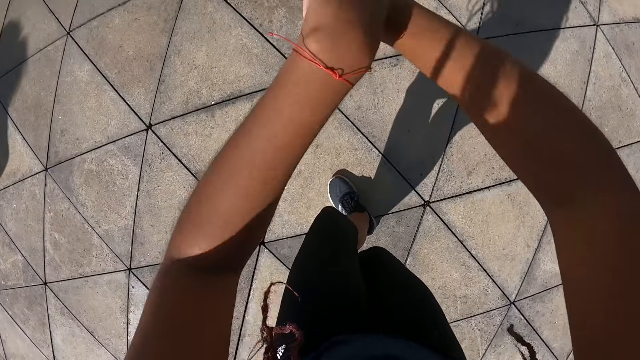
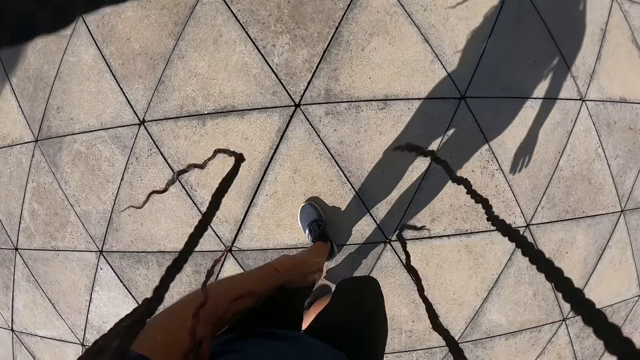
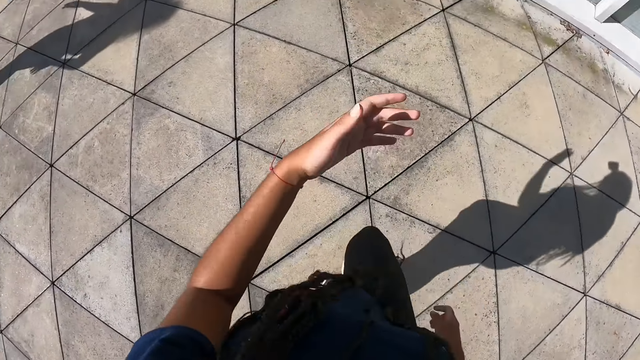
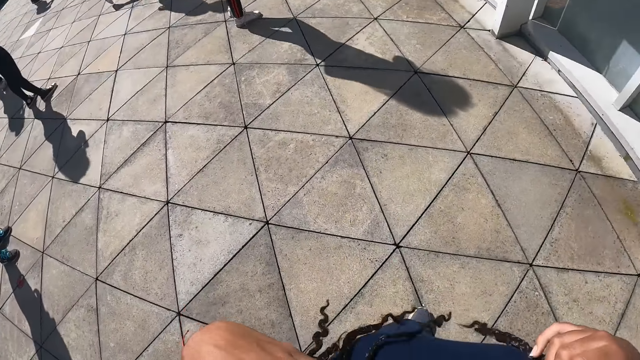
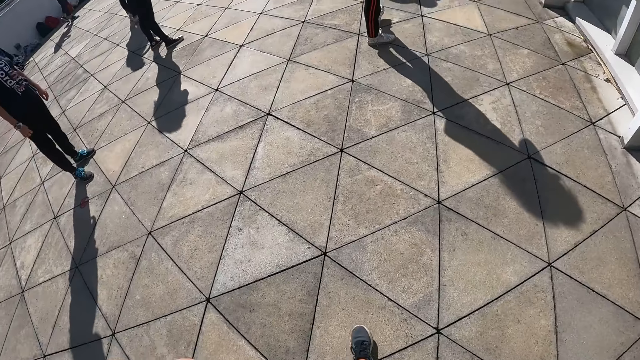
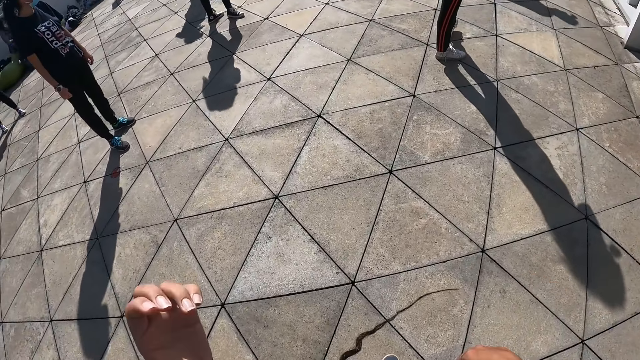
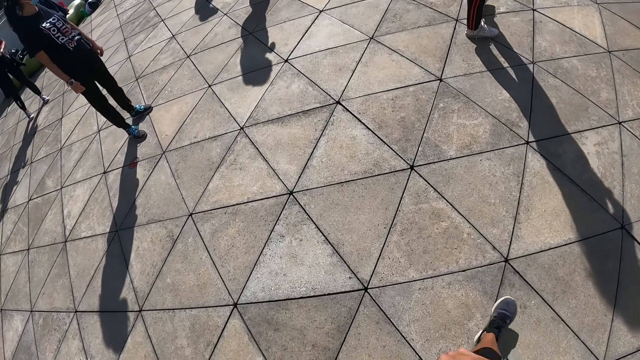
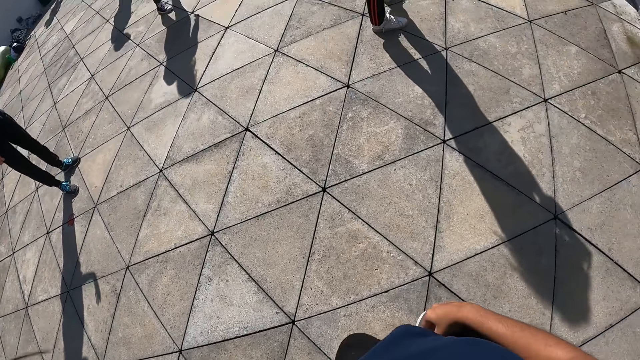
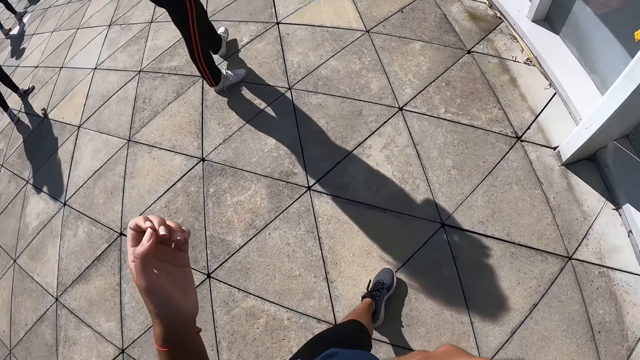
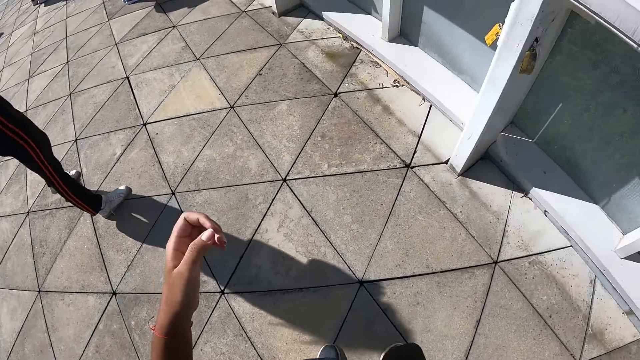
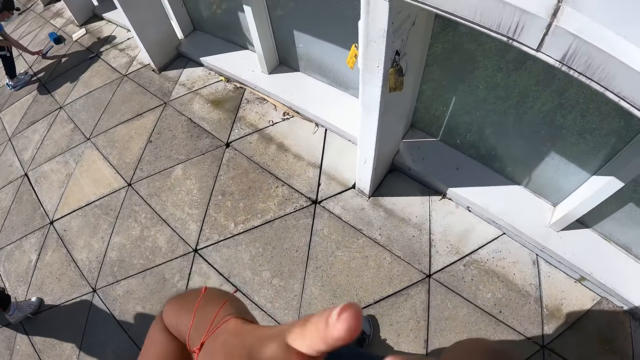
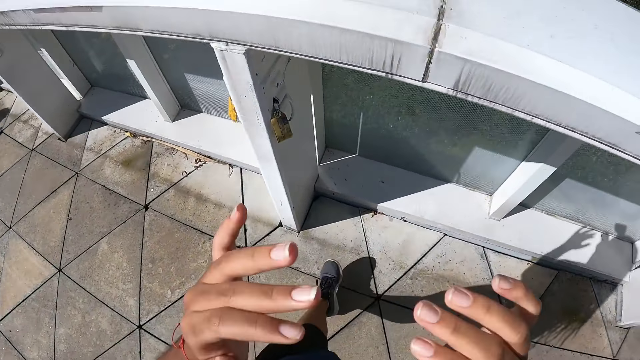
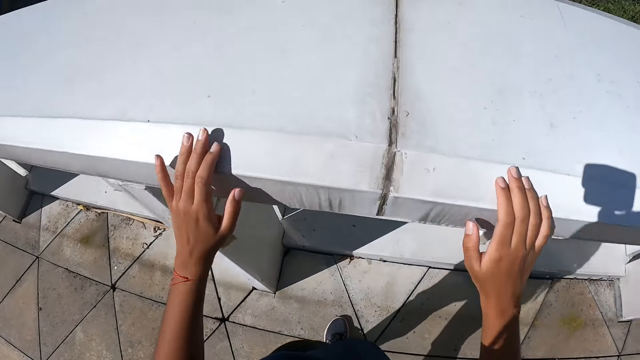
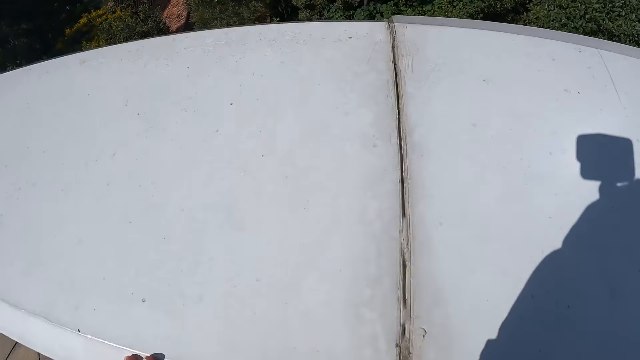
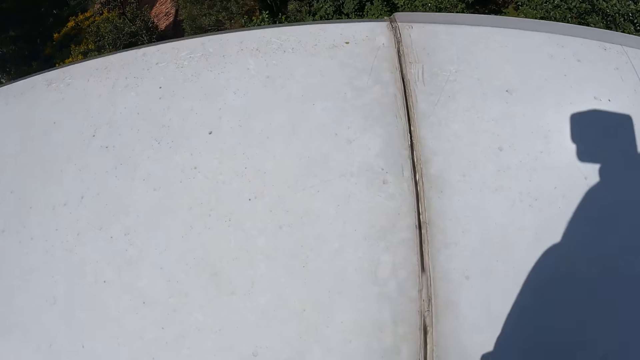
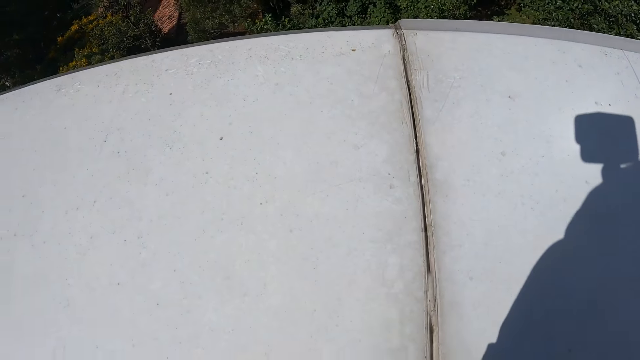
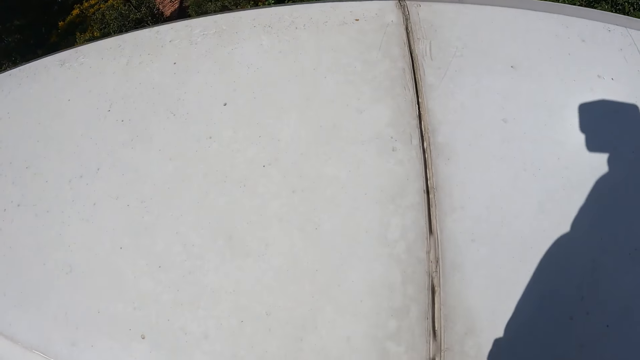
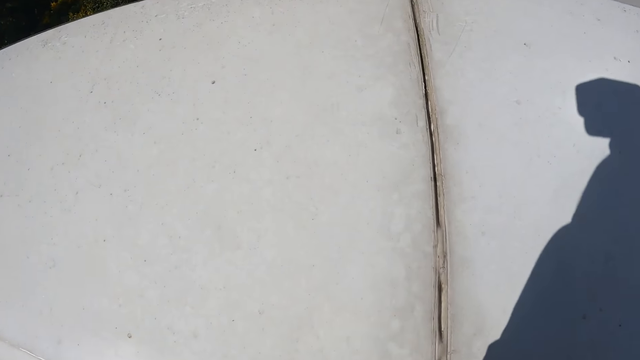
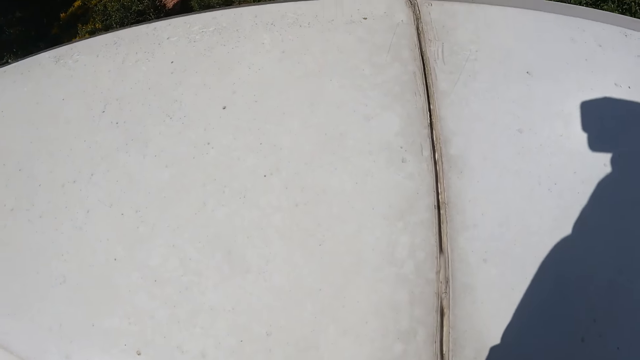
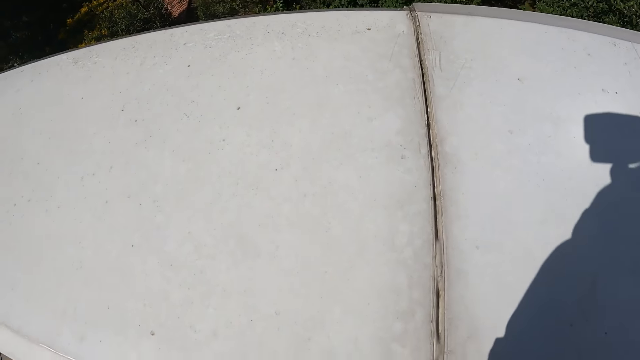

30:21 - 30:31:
The camera wearer moves her hair with both hands. She walks around on the floor. She rubs her face with her right hand. She rubs her face with both hands. She places both hands on a wall. She leans on the wall.

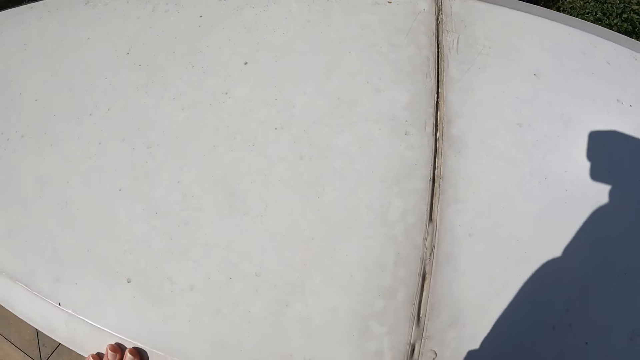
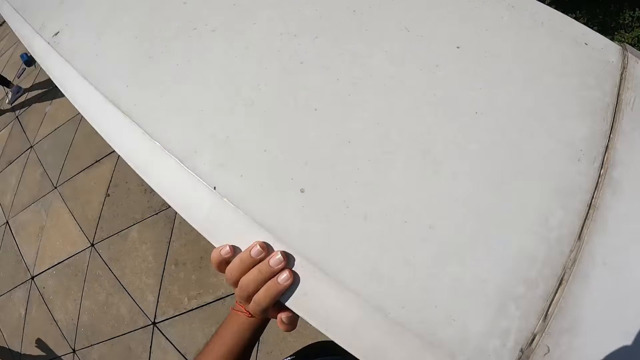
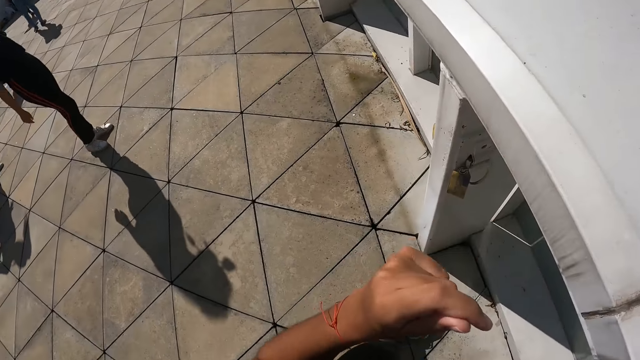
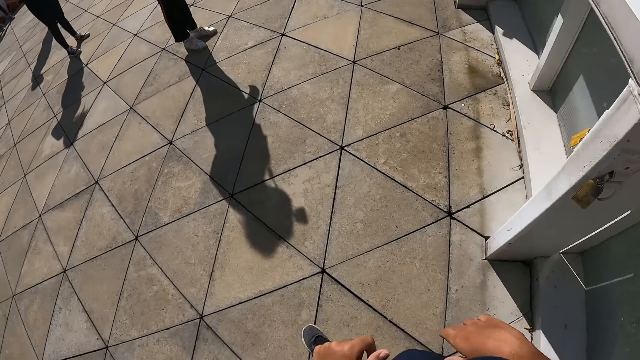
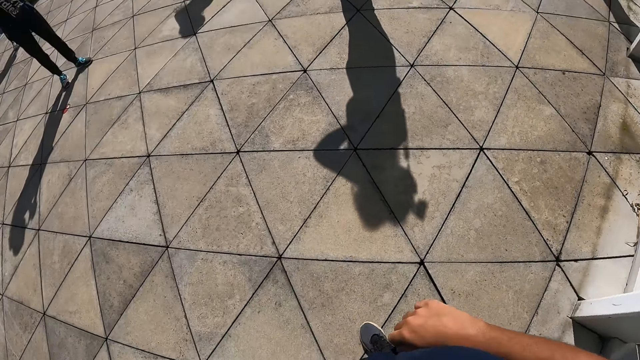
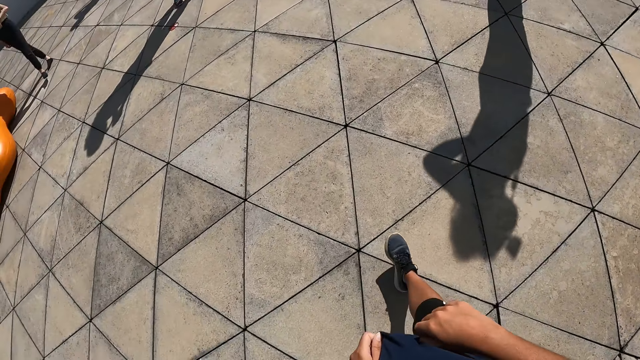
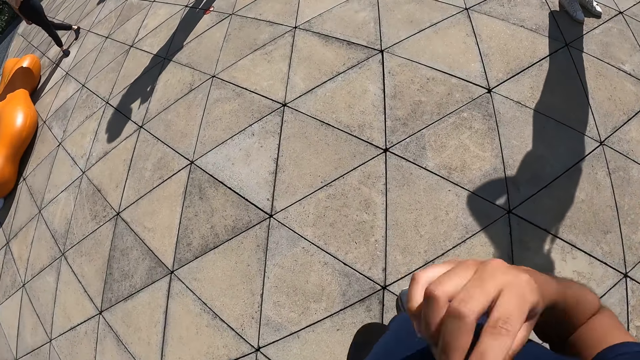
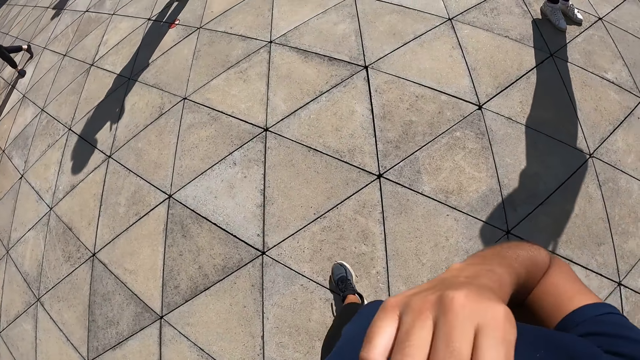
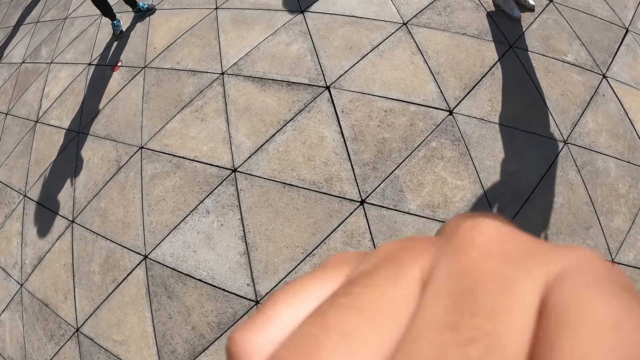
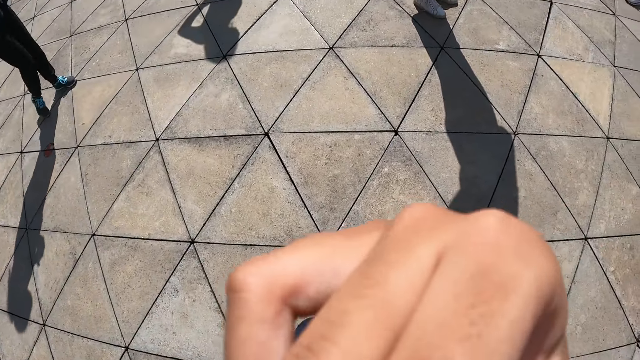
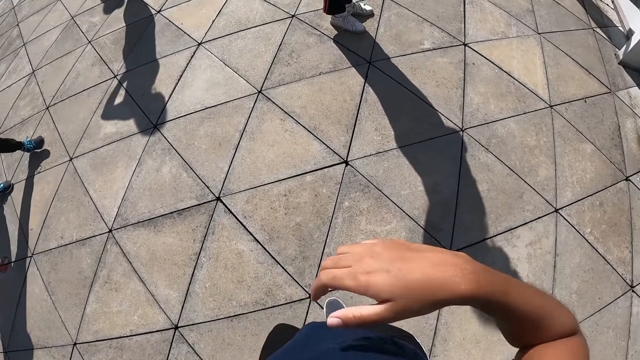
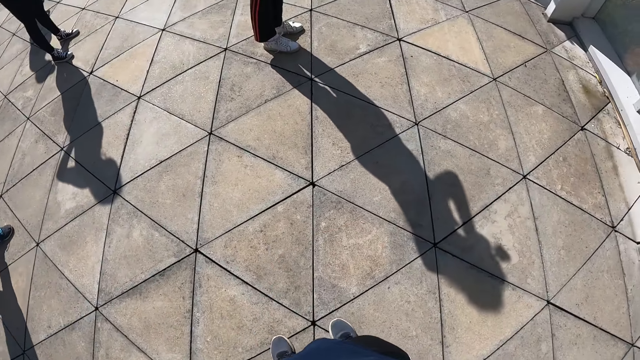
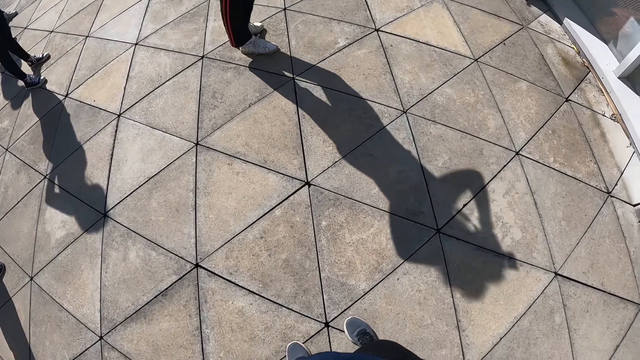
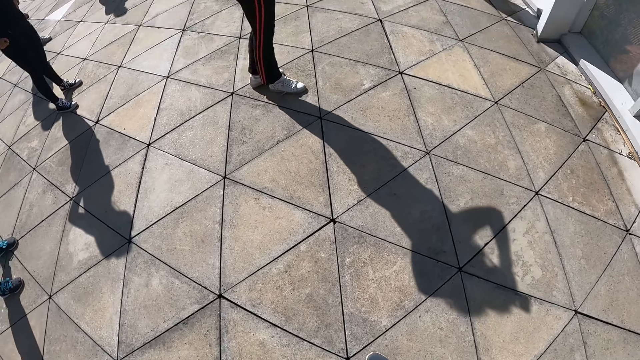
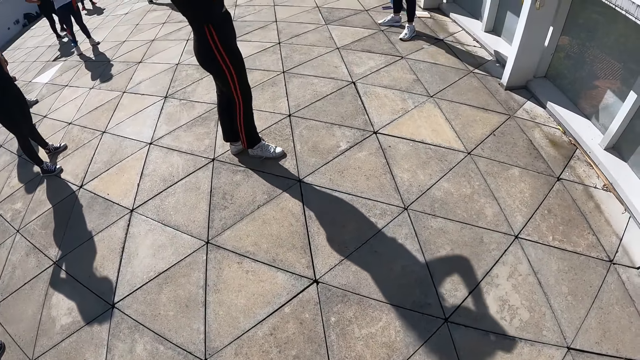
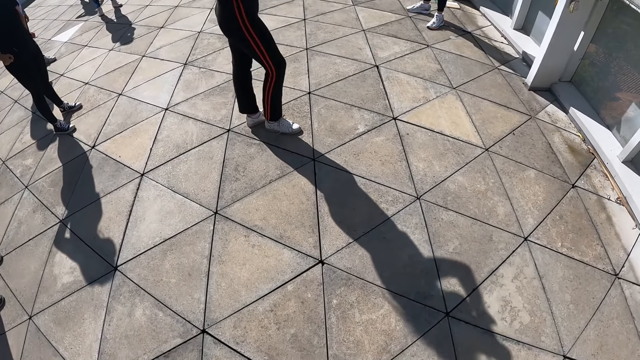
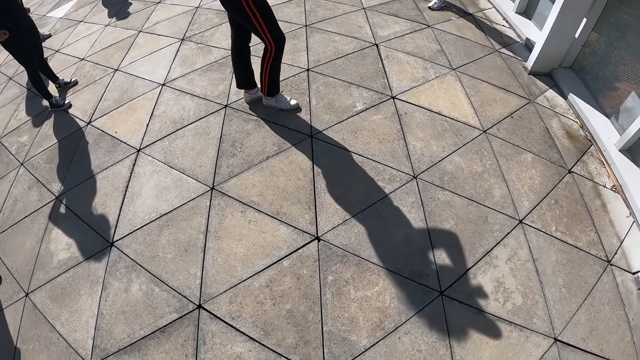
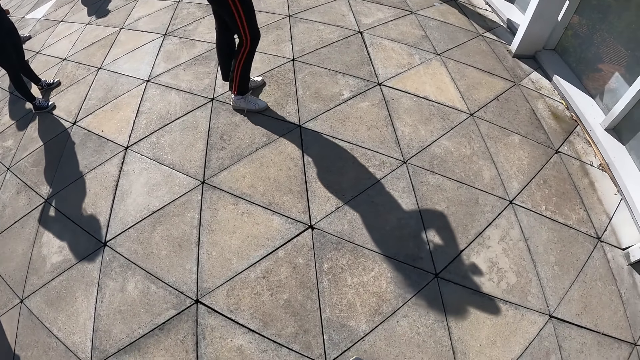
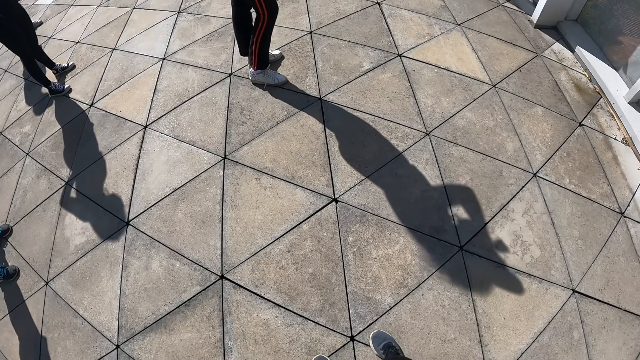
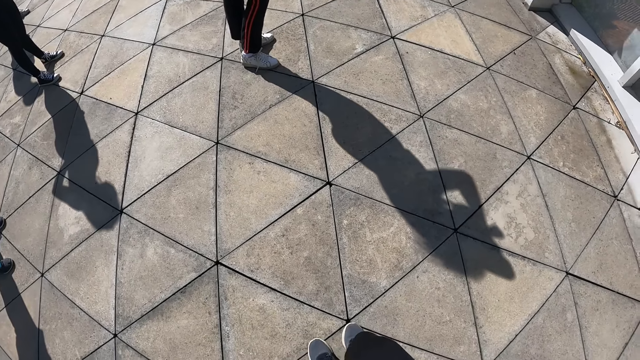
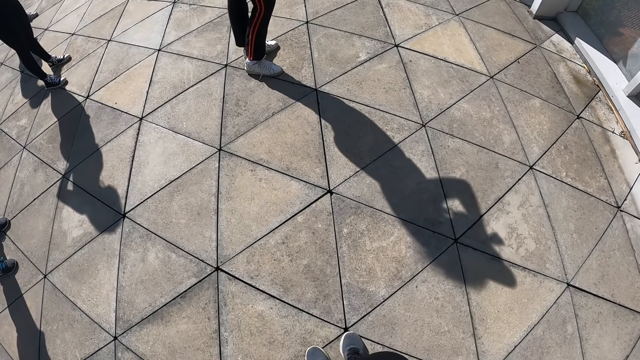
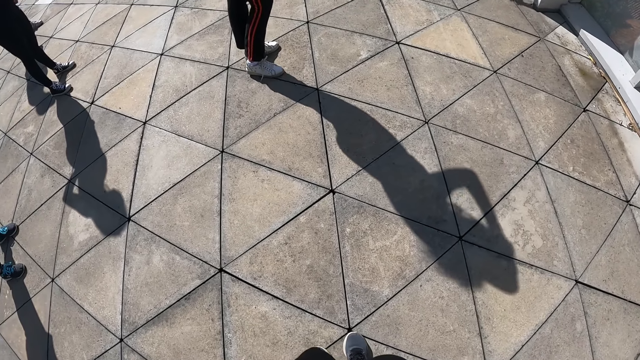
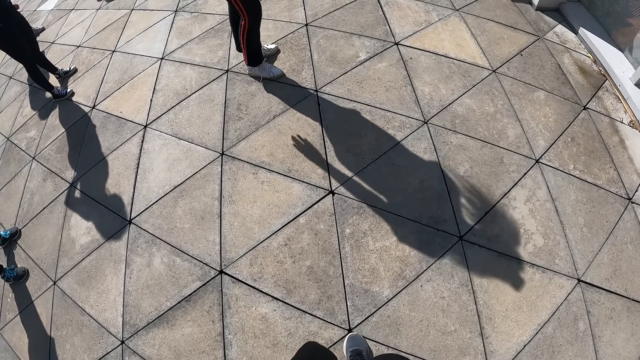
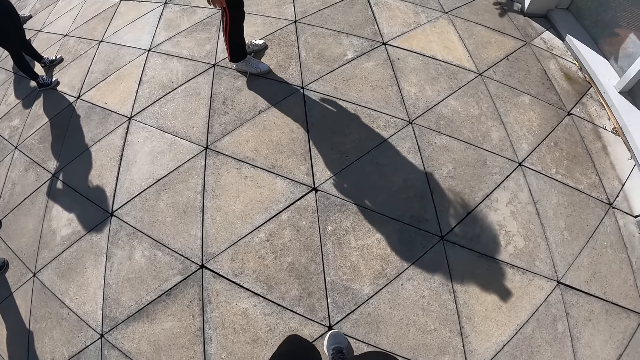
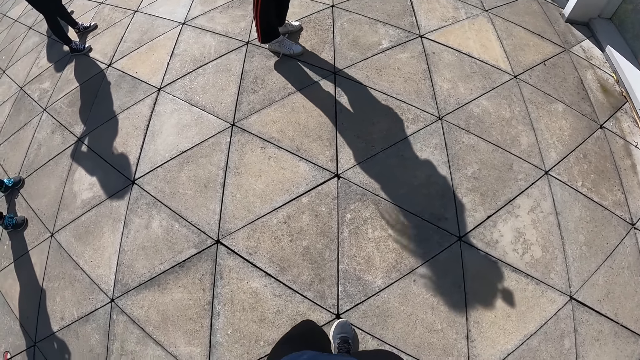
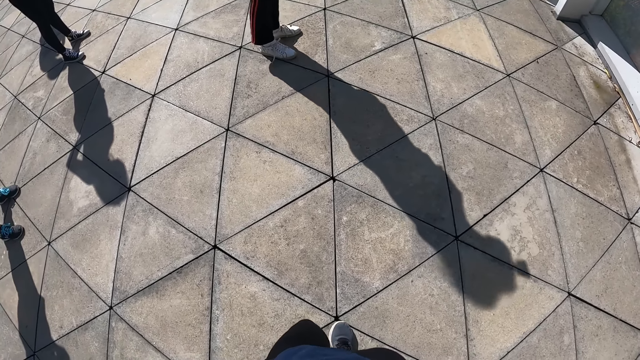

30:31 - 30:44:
The camera wearer walks around on the floor. She rubs her face with her right hand. She looks around on the floor.
